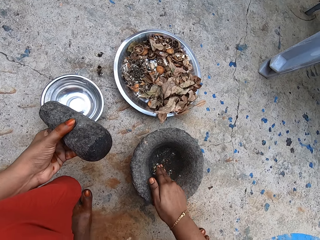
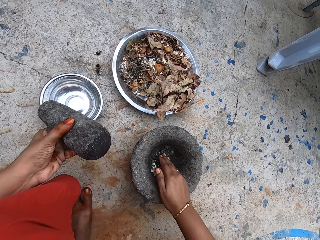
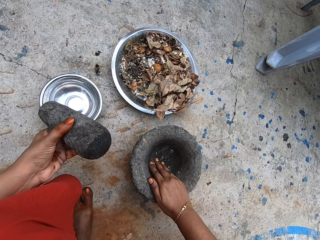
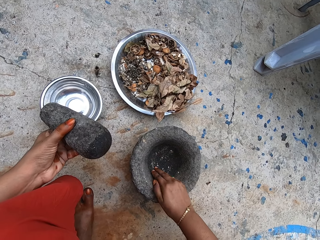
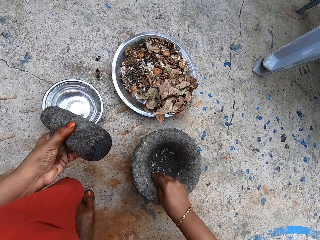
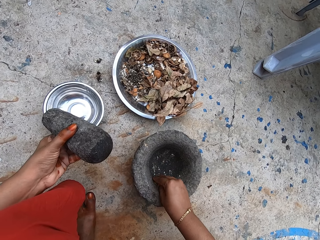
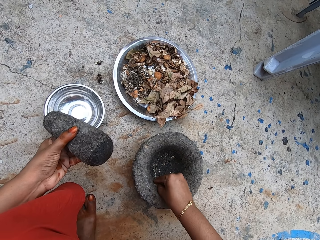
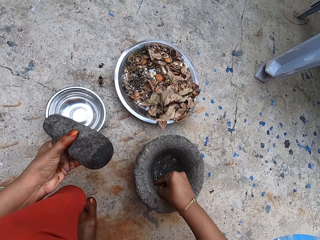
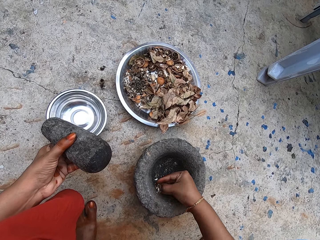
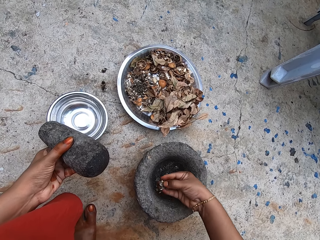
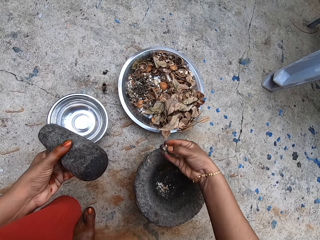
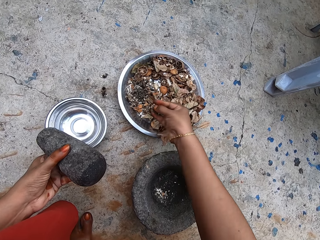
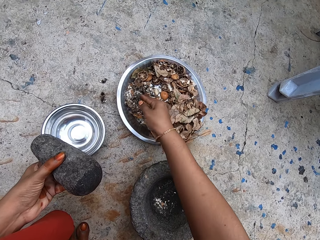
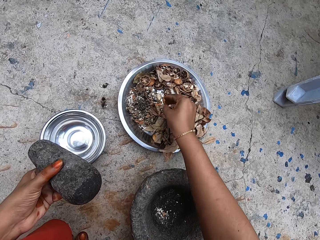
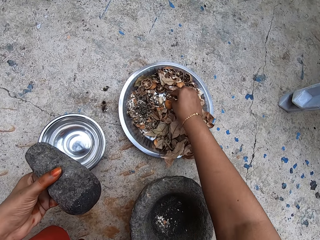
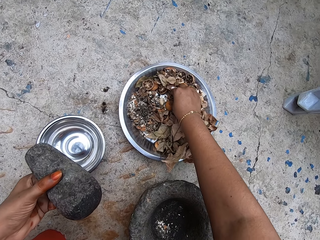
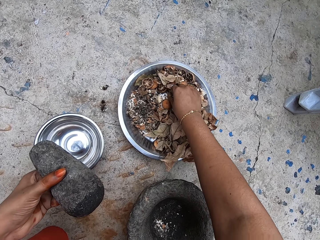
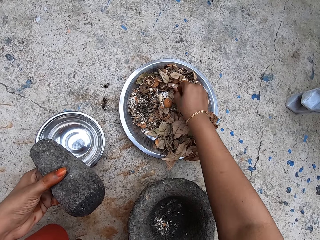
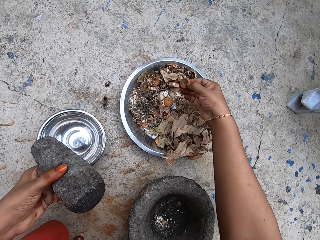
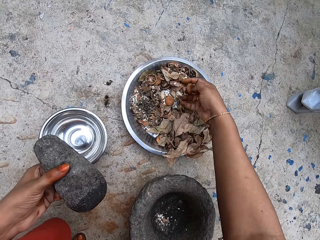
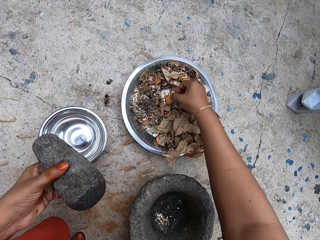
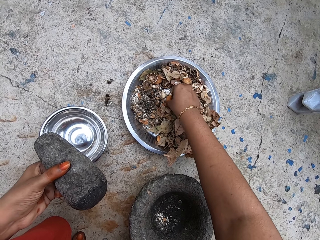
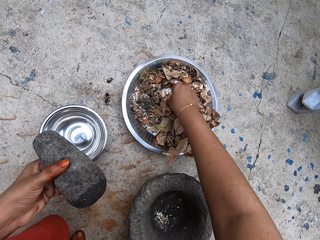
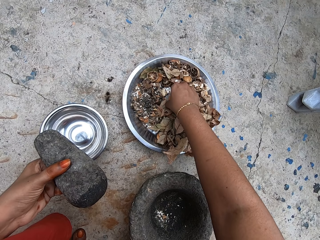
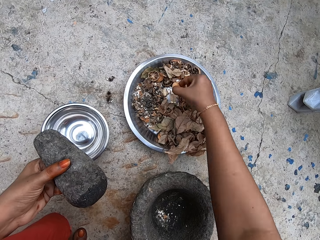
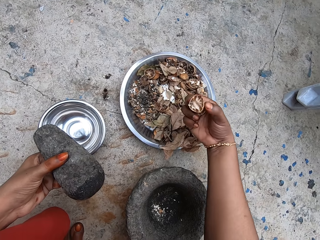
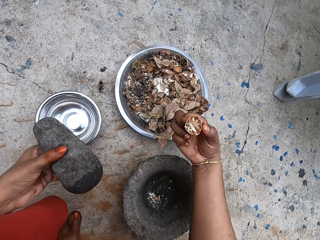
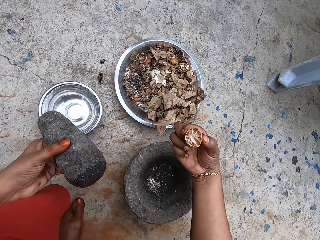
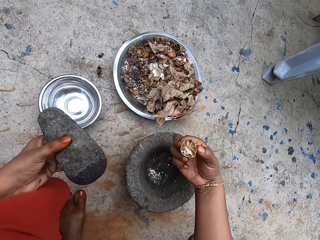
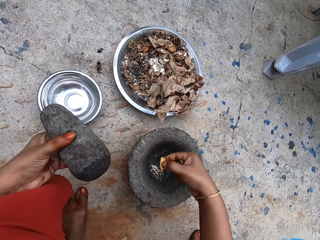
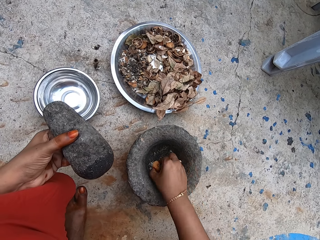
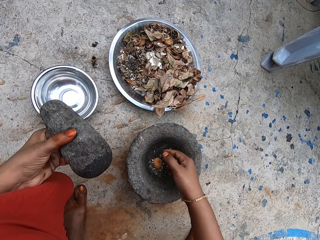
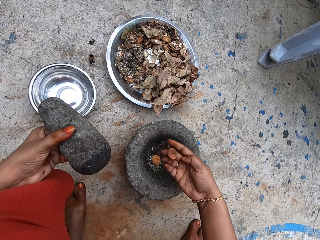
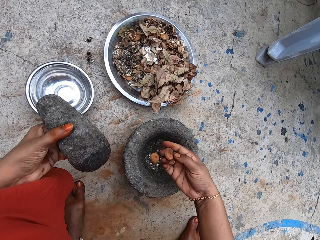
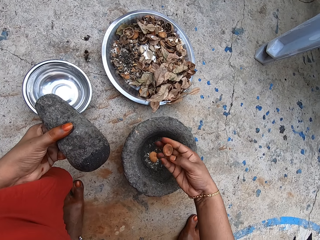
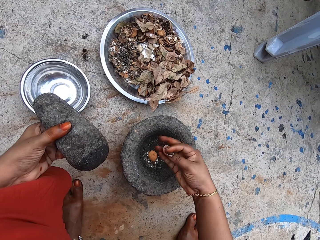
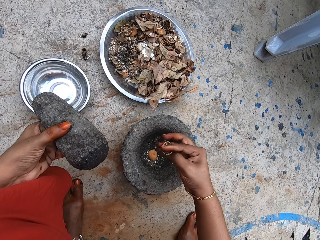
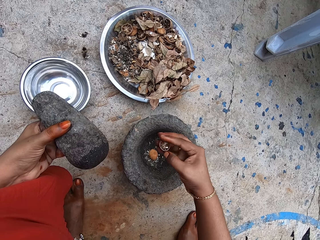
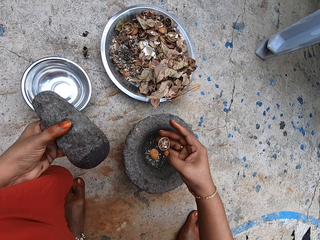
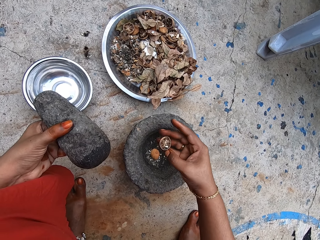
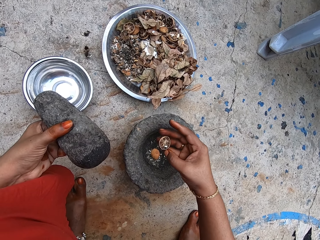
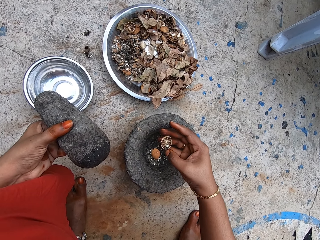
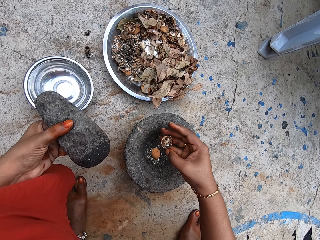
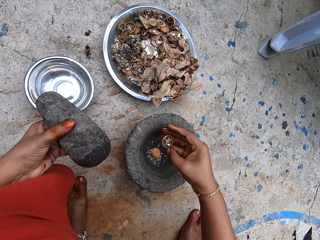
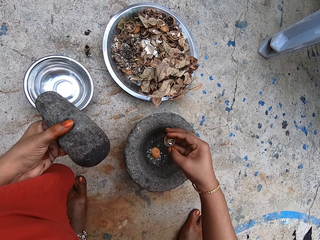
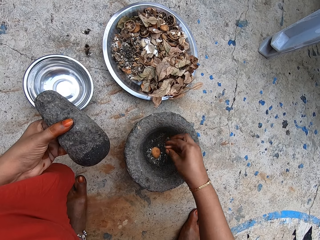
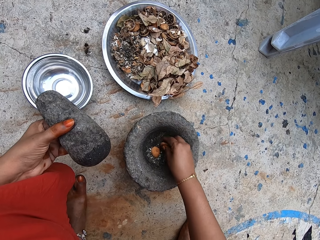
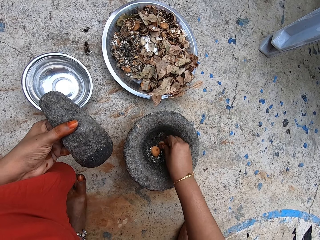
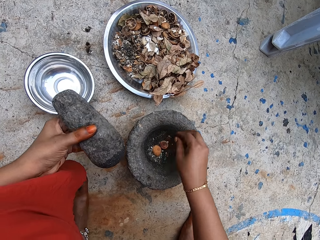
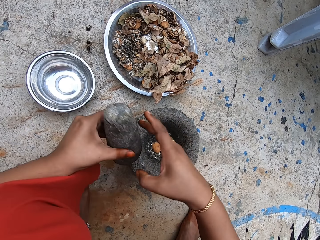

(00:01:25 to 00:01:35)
The camera wearer pours the pounded dried lime slices into the plate with her right hand. She picks a dried lime slice from the plate with her right hand. She does it again. She drops the dried lime slice into the mortar with her right hand. She turns the dried lime slice in her right hand. She inspects the ingredient. She drops the dried lime slice into the mortar with her right hand.

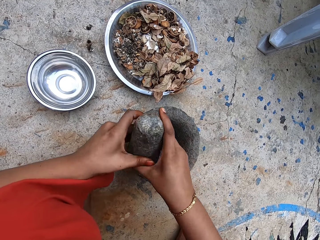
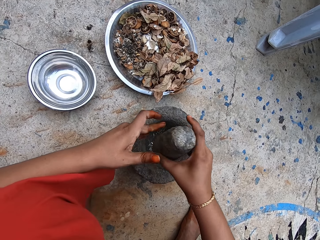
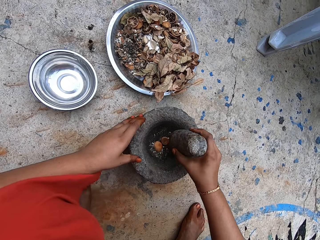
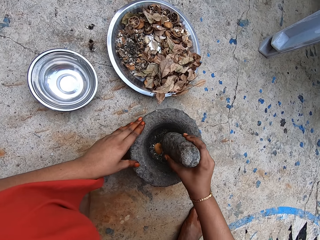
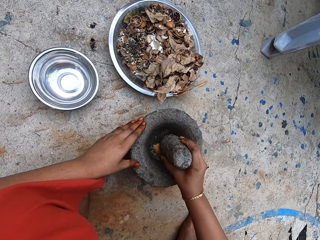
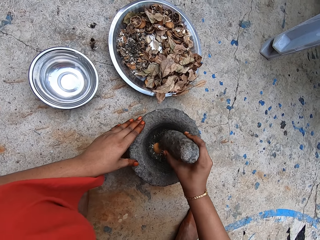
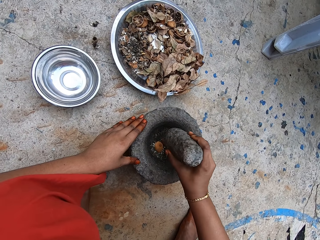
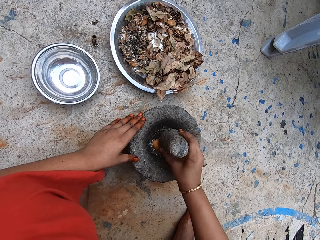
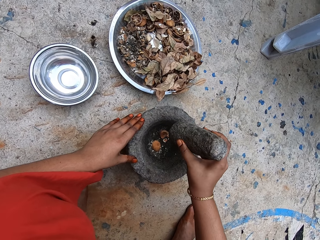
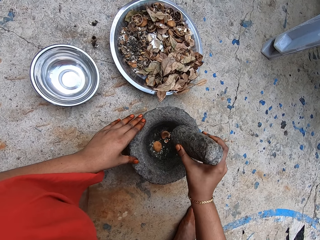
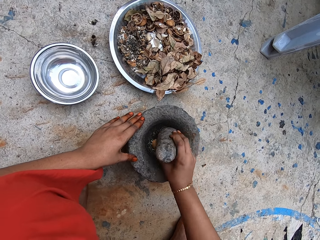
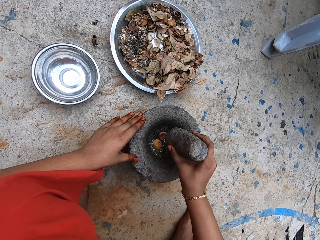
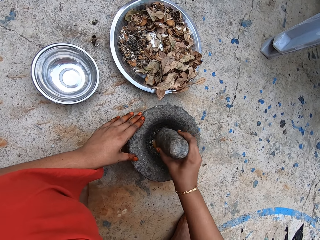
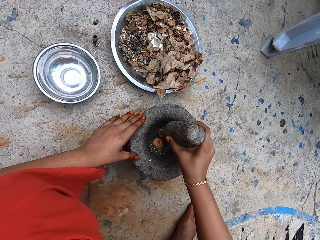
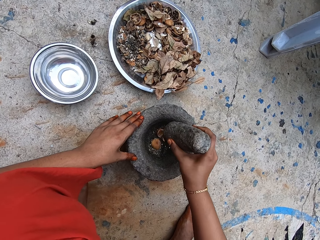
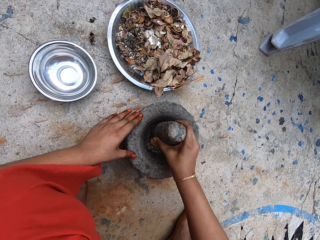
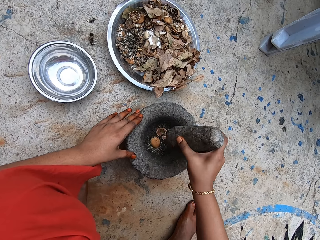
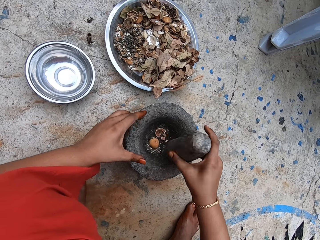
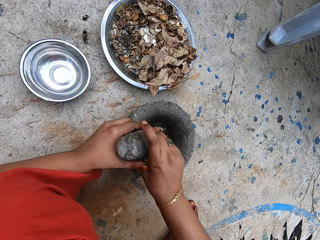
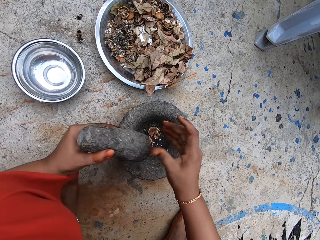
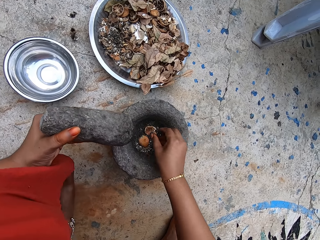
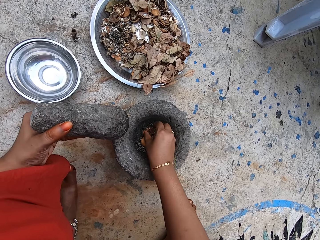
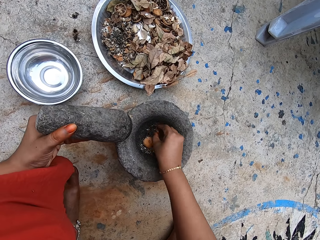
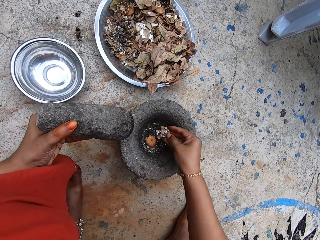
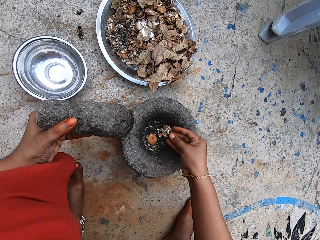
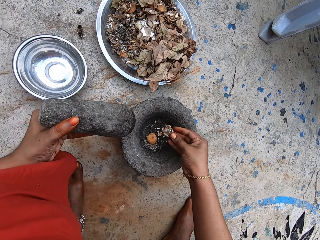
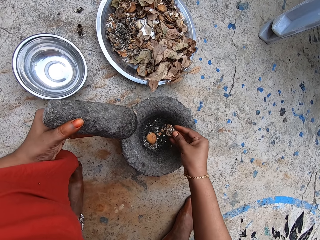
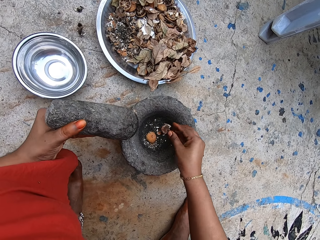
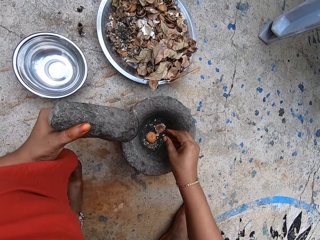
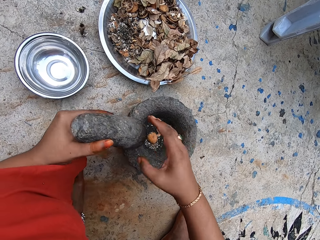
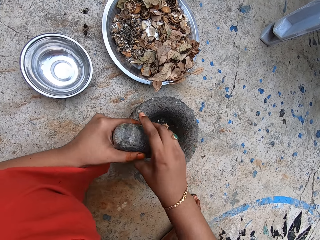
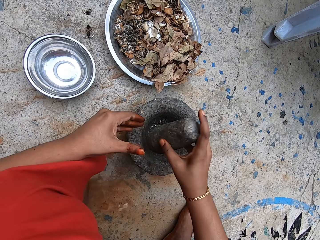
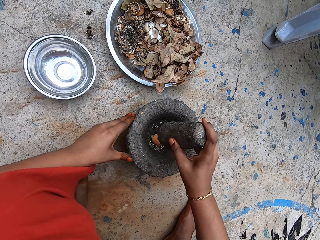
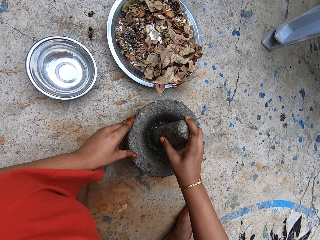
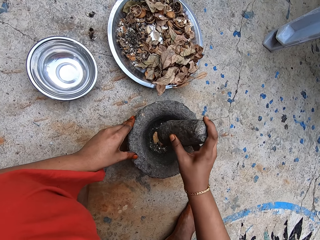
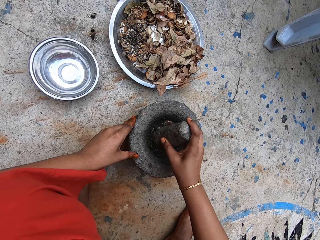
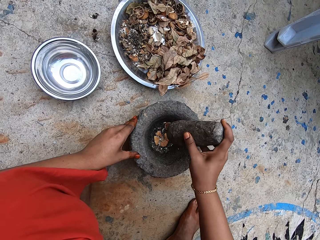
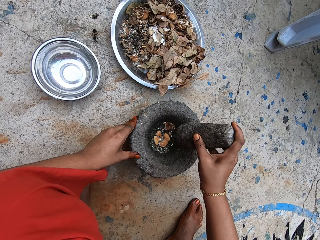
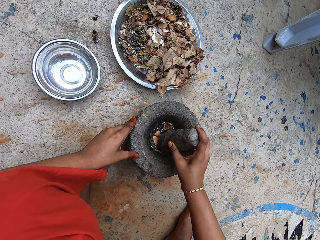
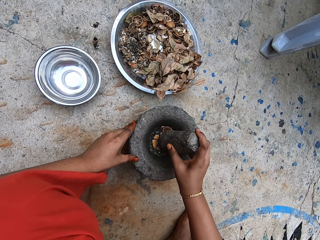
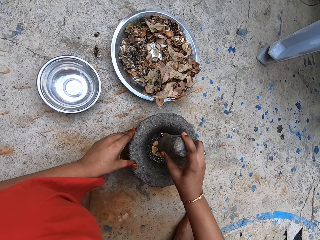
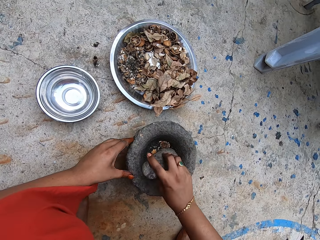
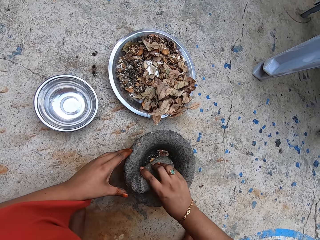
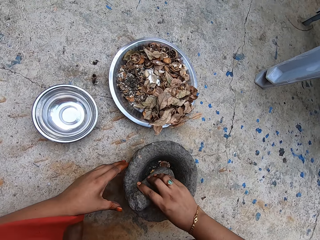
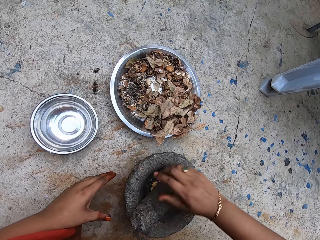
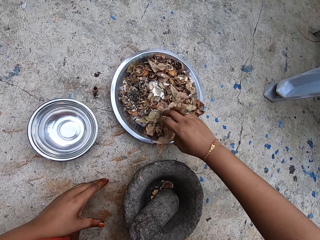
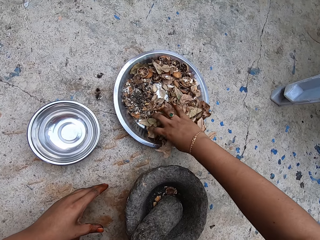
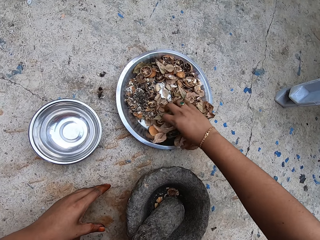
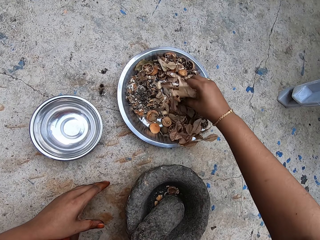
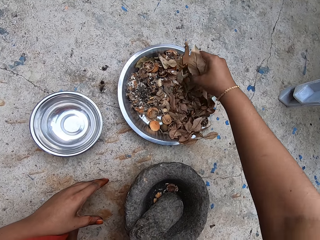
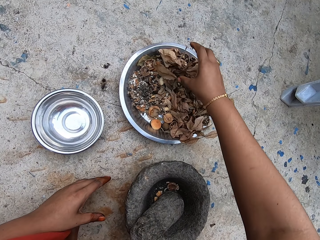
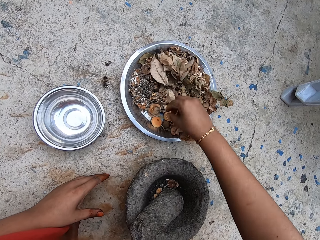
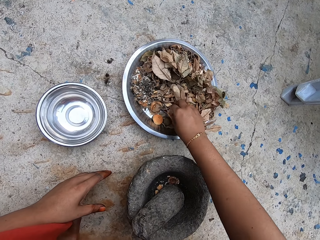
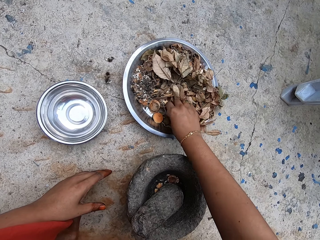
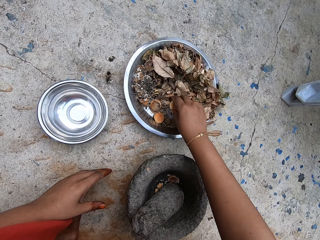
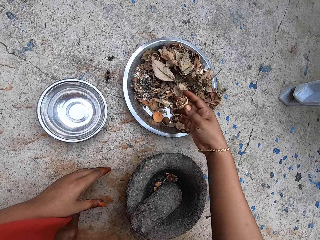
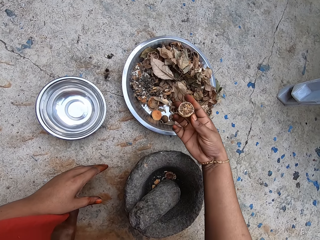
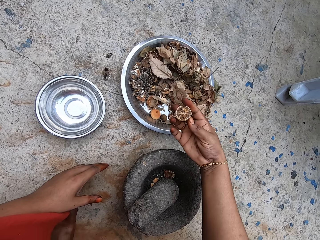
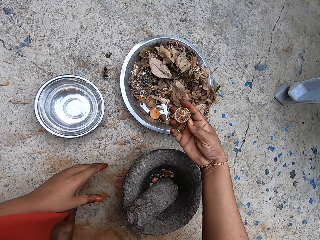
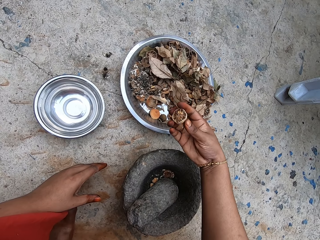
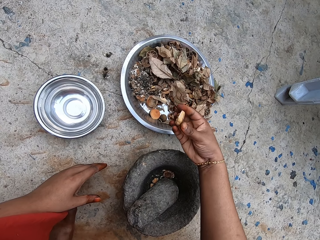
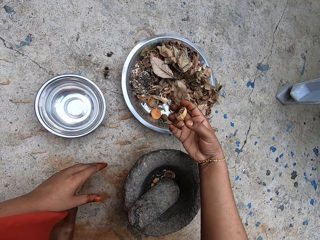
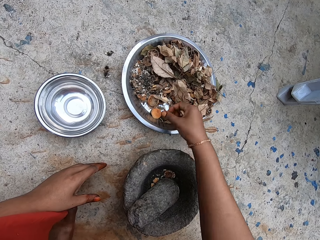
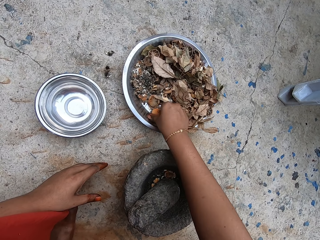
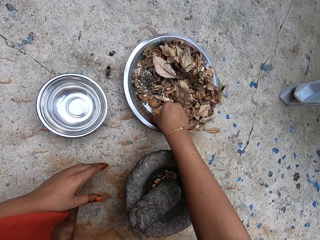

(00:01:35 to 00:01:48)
The camera wearer passes the pestle from her left hand to her right hand. She places her left hand on the mortar. She holds the pestle with the right hand. She pounds the dried lime slices in the mortar with the pestle in her right hand. She passes the pestle from her right hand to her left hand. She holds the pestle with the left hand. She picks the dried lime slice from the mortar with her right hand. She drops the dried lime slice into the mortar with her right hand. She passes the pestle from her left hand to her right hand. She places her left hand on the mortar. She pounds the dried lime slices in the mortar with the pestle in her right hand. She drops the pestle into the mortar with her right hand. She scoops some dried kaffir lime leaves from the plate with her right hand. She drops the dried kaffir lime leaves into the plate with her right hand. She splits the ingredients. She picks a dried lime slice from the plate with her right hand.
